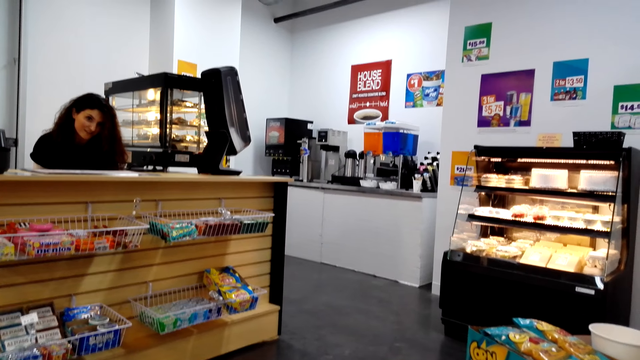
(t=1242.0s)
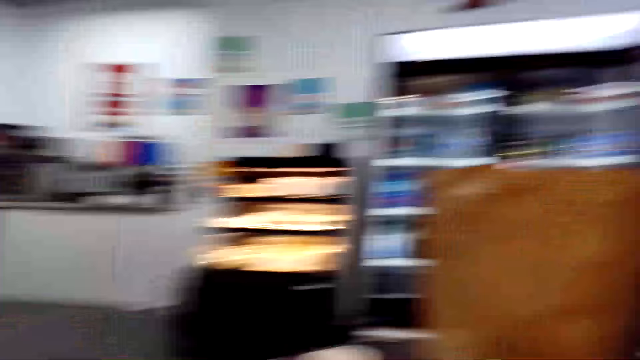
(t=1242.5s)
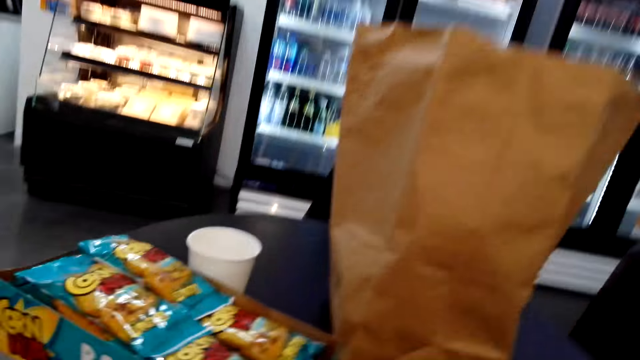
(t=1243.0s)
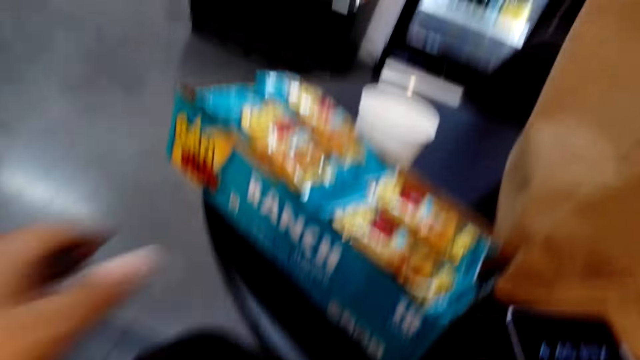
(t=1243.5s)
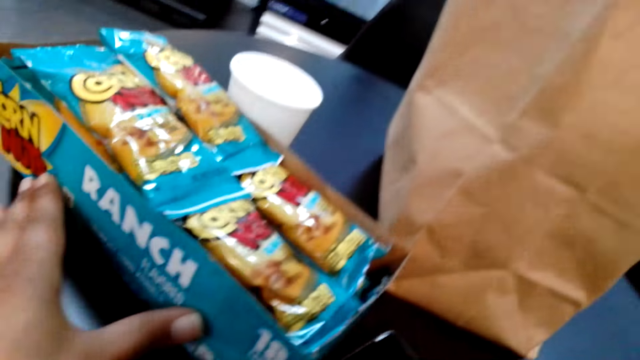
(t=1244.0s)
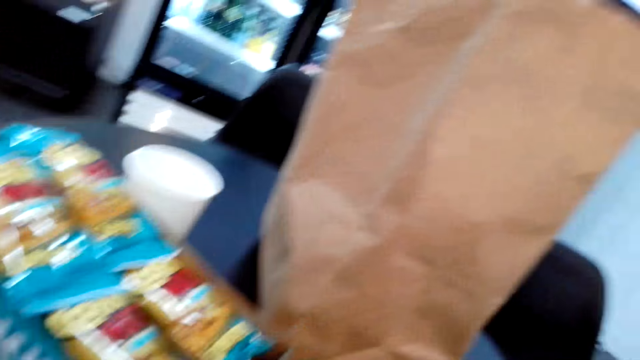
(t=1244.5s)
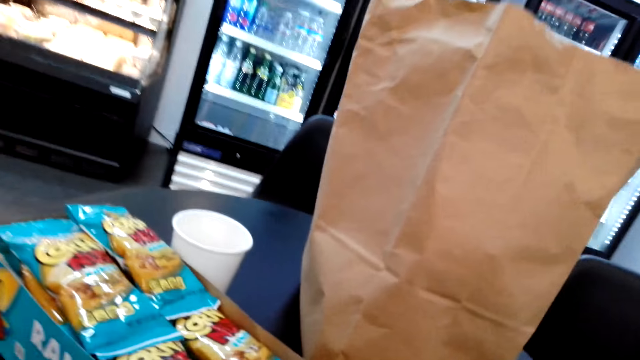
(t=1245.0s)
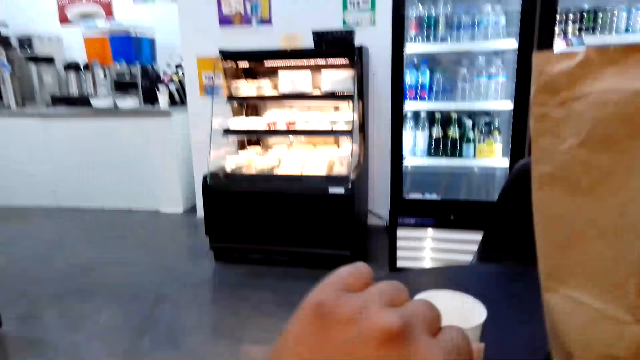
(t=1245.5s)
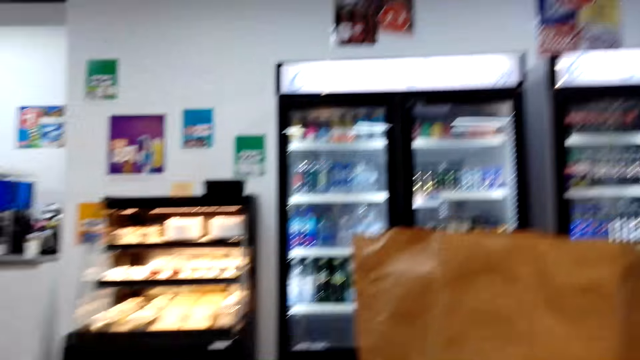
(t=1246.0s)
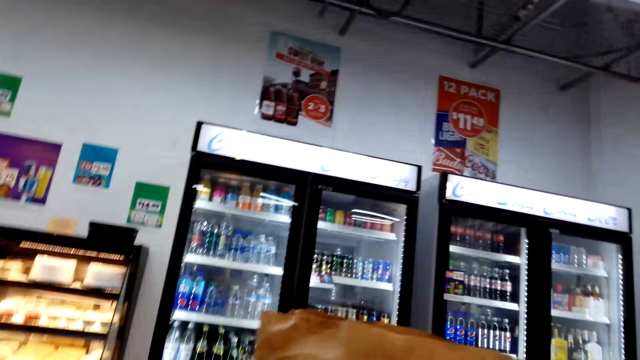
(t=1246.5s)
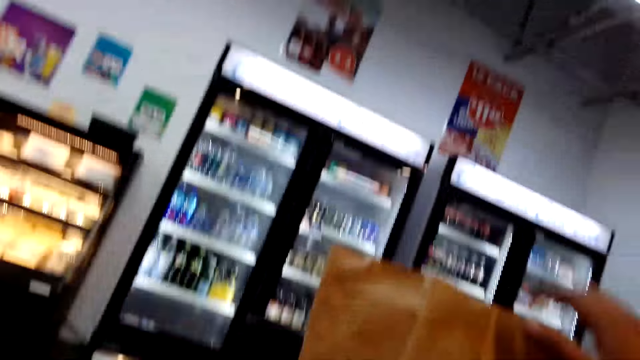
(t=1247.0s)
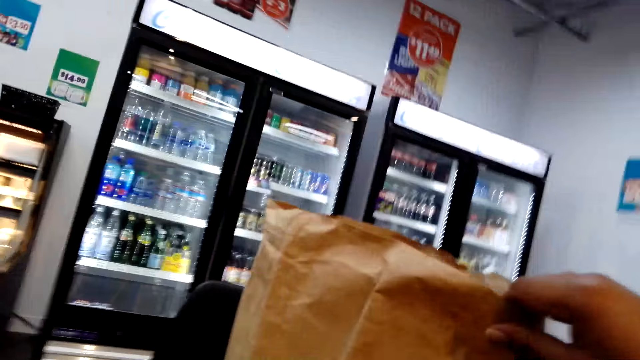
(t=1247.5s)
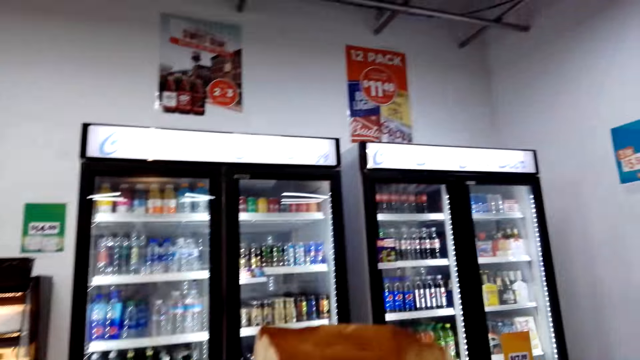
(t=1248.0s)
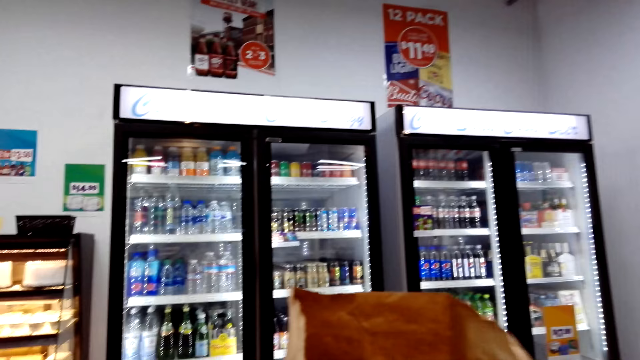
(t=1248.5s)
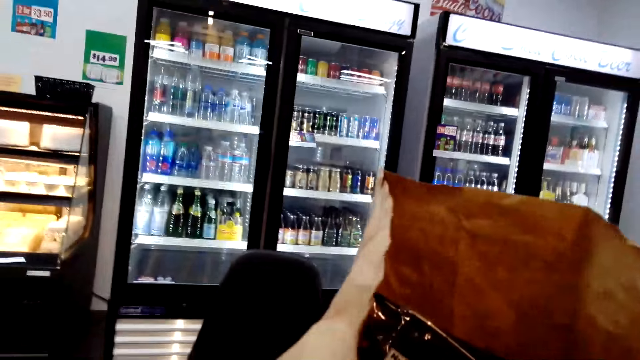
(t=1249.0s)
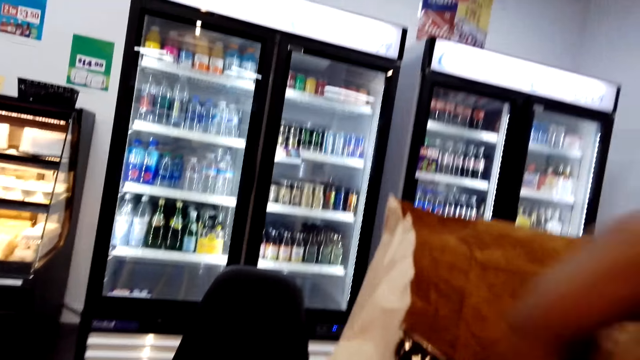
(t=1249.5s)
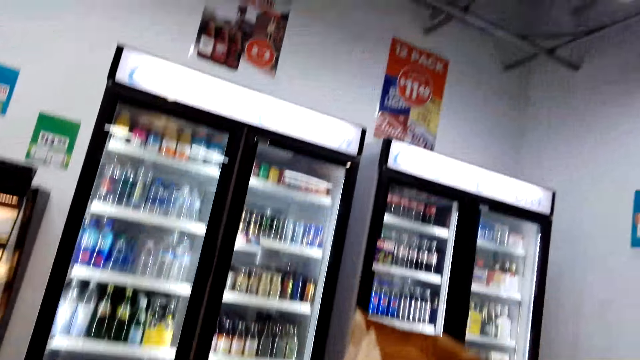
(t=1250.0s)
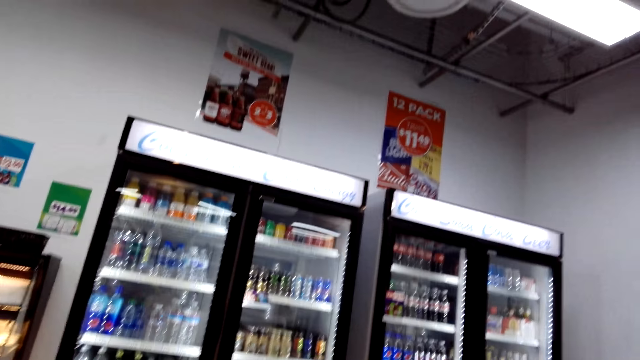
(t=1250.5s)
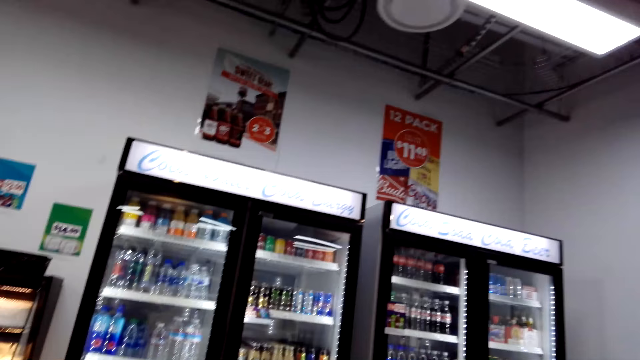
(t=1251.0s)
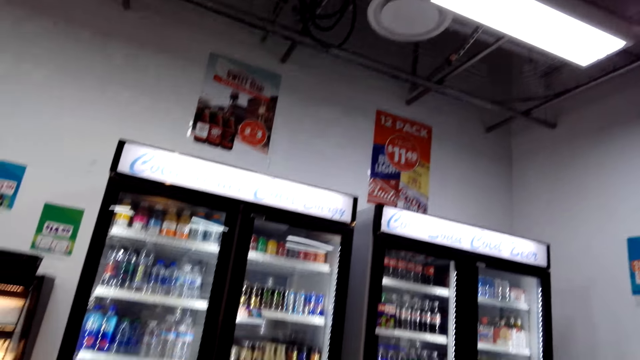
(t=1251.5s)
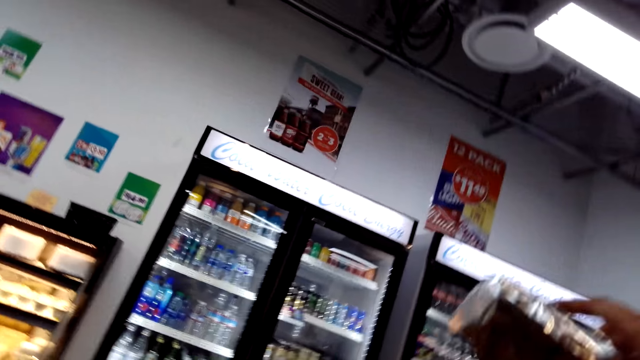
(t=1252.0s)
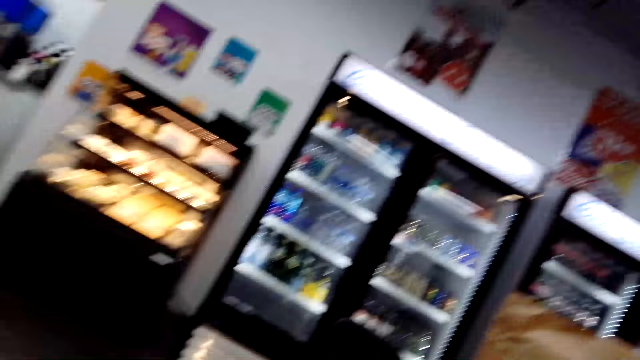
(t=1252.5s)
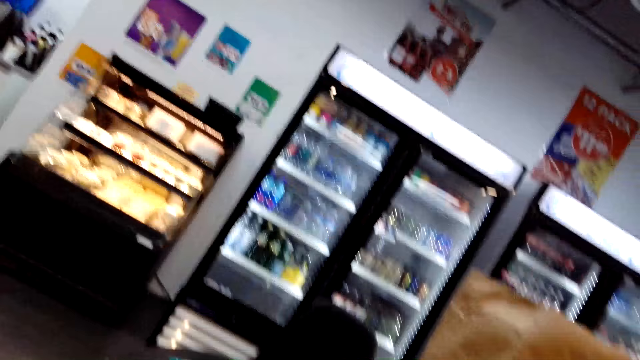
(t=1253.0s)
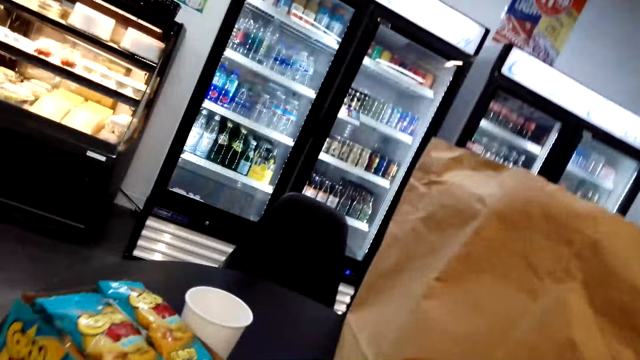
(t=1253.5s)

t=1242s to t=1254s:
The camera wearer moves a box on the table. They pick up the ranch. They insert the ranch into the packaging bag. They pull a folder. They pick up a packet of chocolate from the folder.

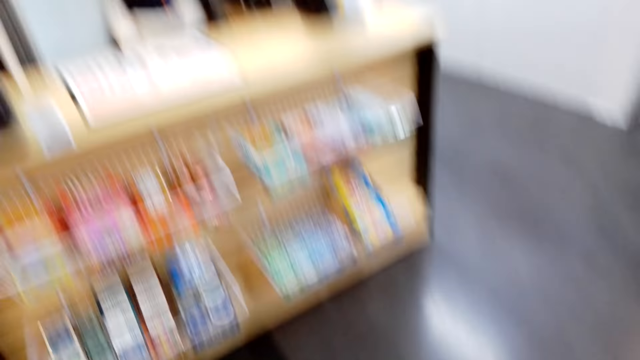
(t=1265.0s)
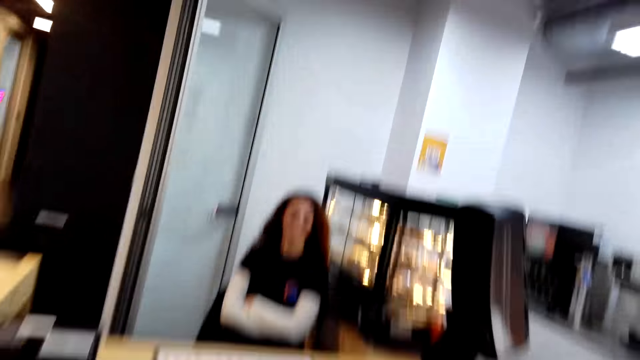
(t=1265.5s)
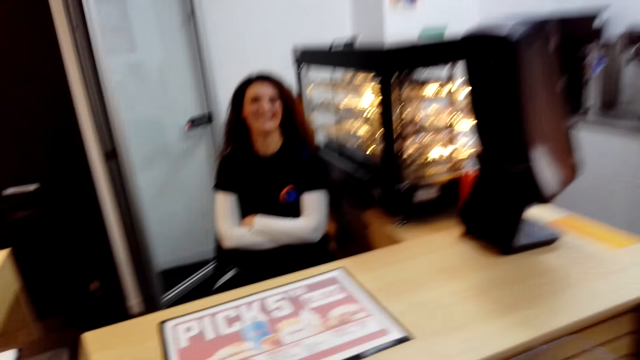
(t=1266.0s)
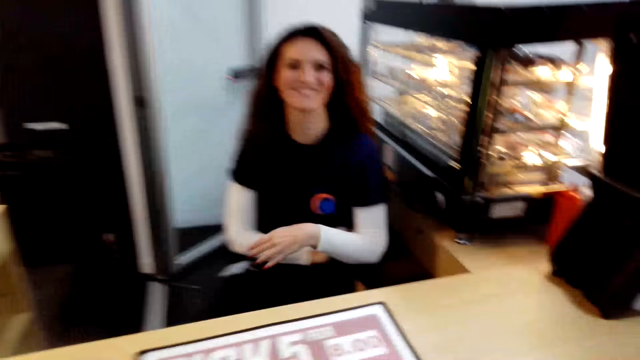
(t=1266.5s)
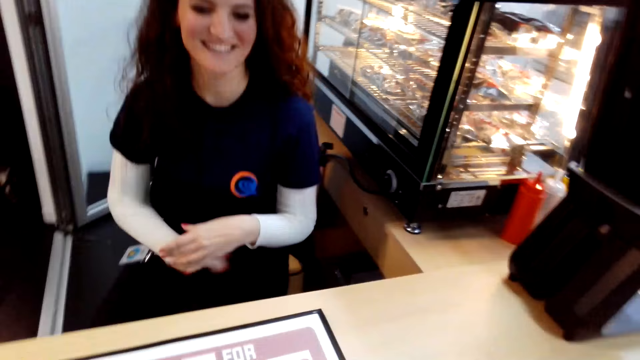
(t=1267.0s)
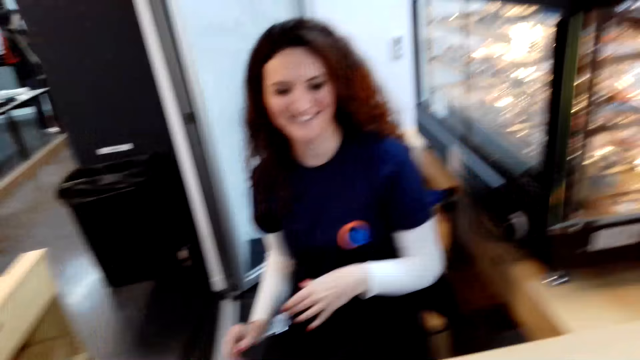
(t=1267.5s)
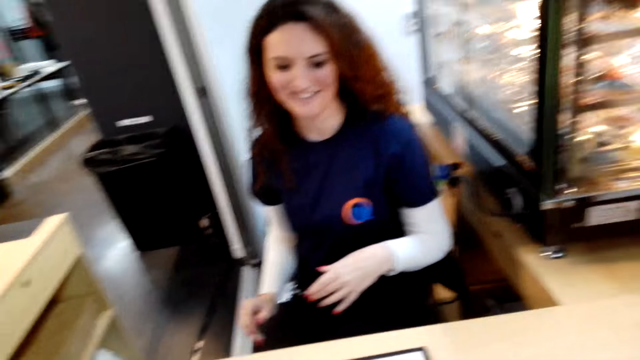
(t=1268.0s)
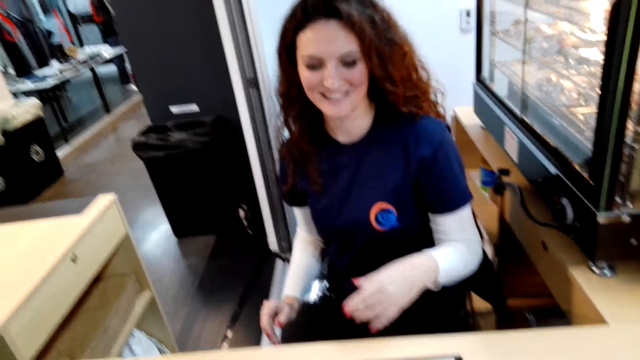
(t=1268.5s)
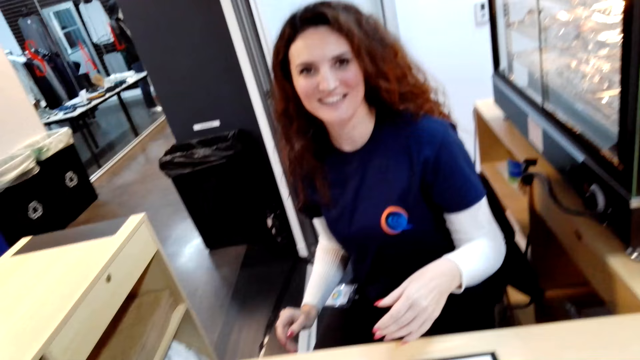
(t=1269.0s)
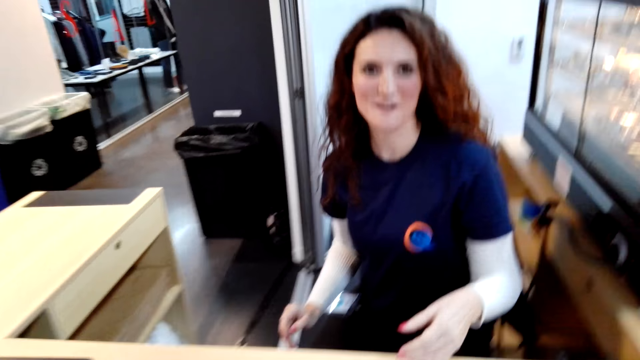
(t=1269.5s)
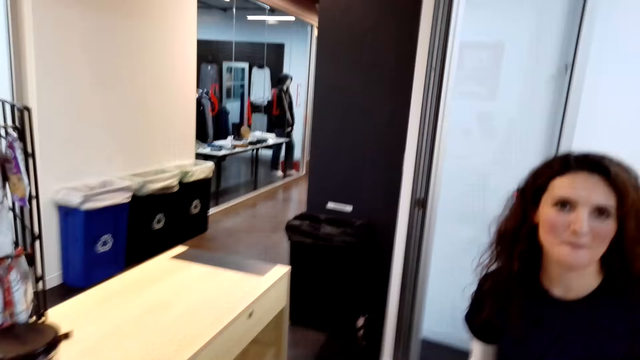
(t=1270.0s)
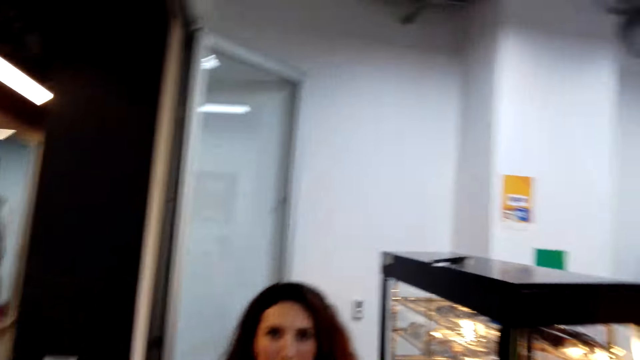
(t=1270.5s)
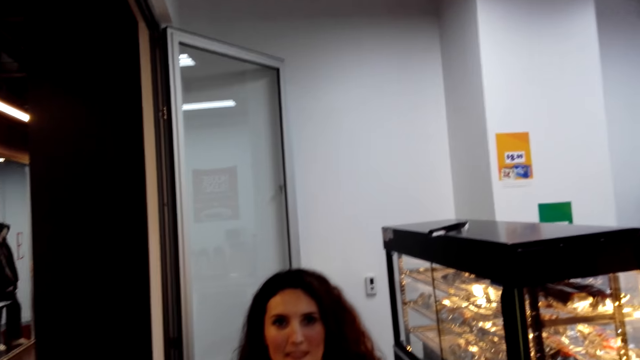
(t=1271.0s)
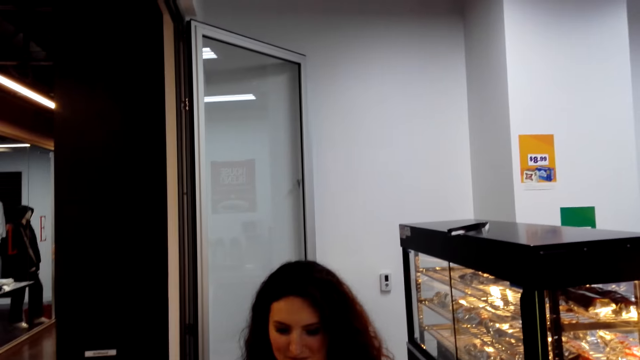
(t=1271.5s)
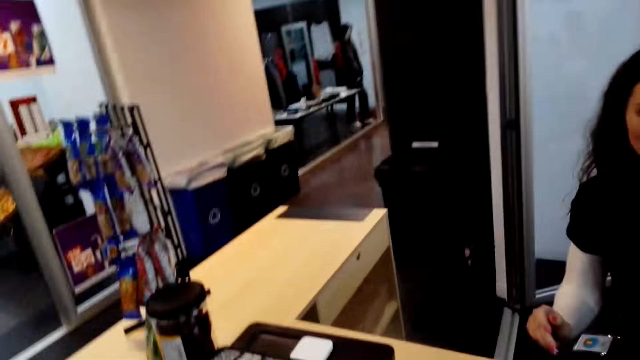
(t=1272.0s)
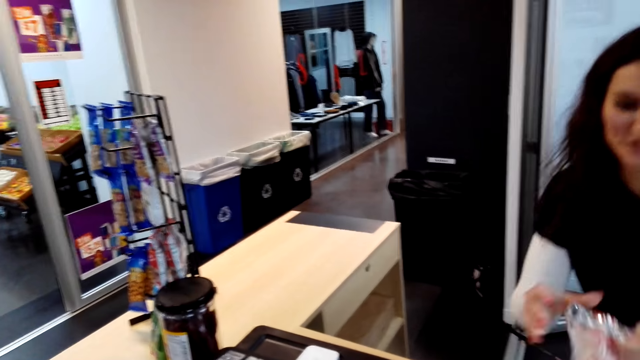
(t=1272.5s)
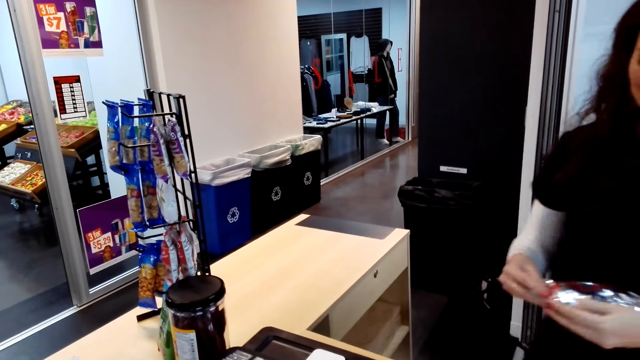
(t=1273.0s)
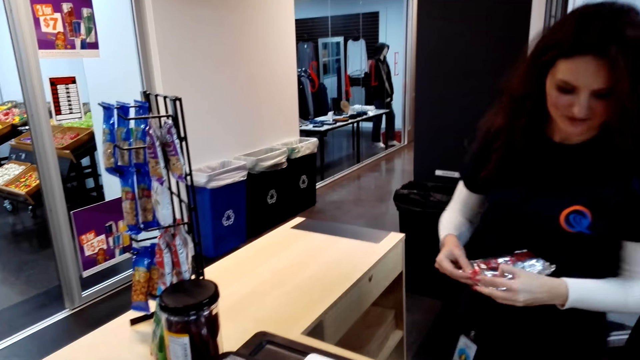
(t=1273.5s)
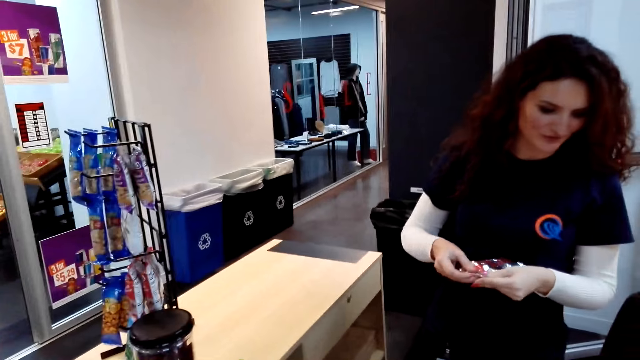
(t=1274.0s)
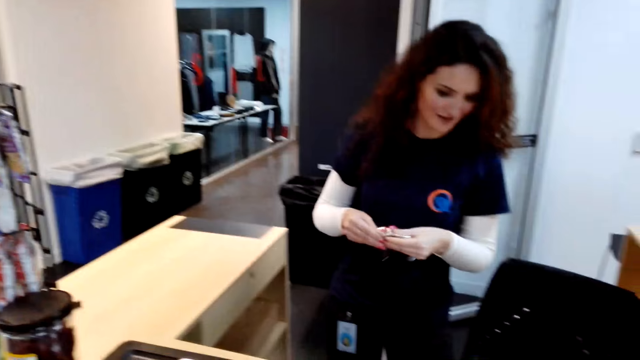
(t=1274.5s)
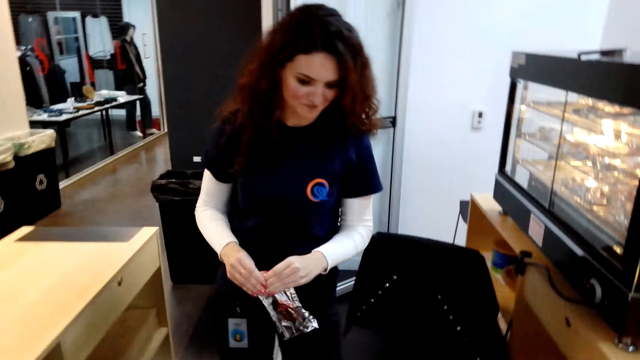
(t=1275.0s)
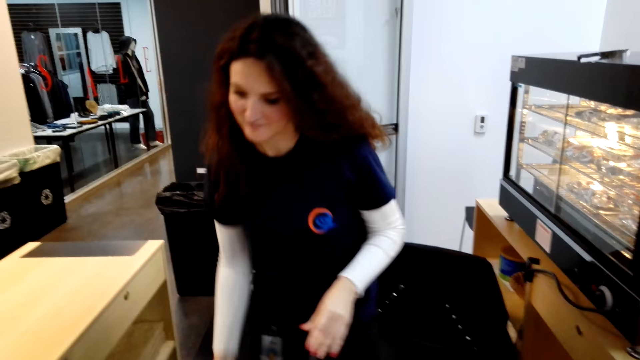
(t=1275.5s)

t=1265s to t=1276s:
The camera wearer interacts with a woman. The woman picks up the item. The woman stands up.
